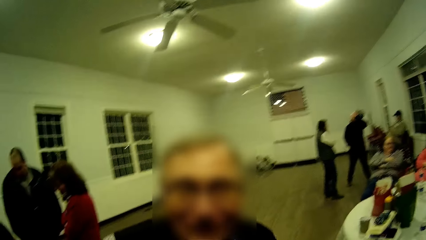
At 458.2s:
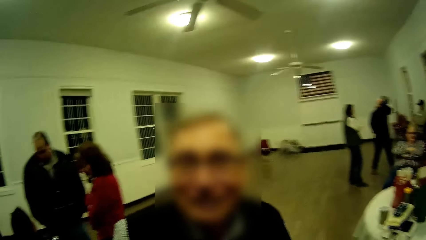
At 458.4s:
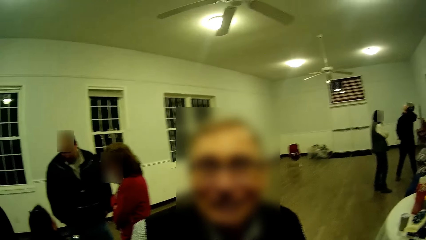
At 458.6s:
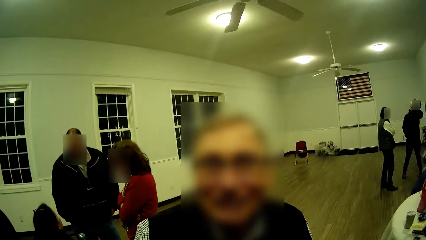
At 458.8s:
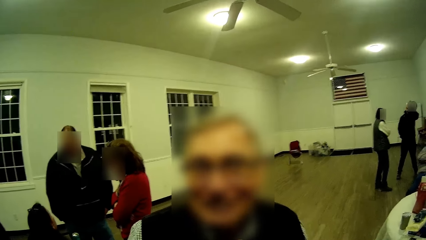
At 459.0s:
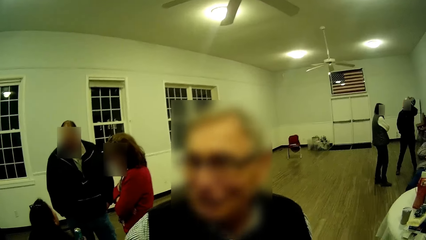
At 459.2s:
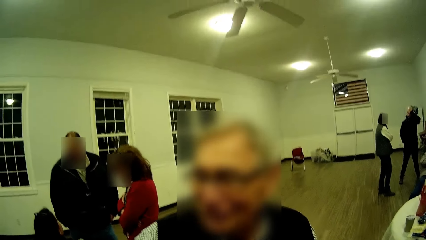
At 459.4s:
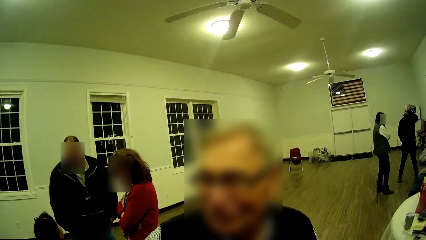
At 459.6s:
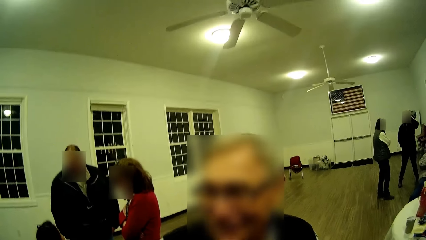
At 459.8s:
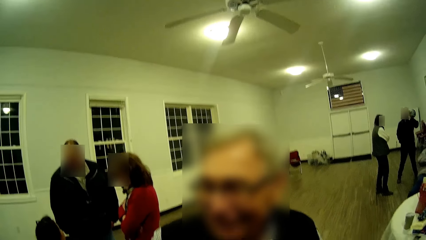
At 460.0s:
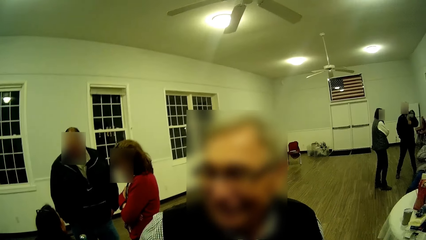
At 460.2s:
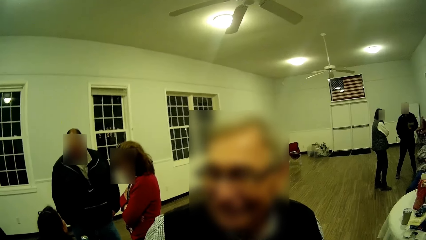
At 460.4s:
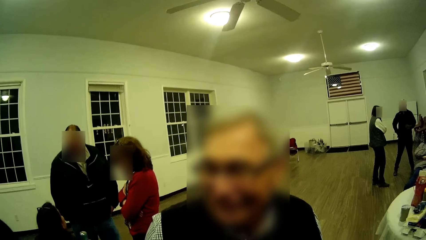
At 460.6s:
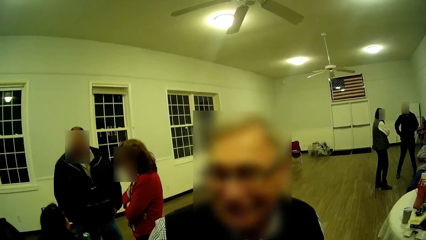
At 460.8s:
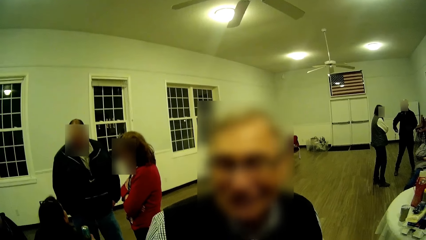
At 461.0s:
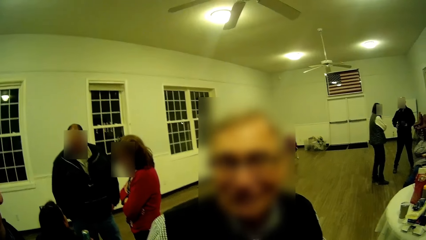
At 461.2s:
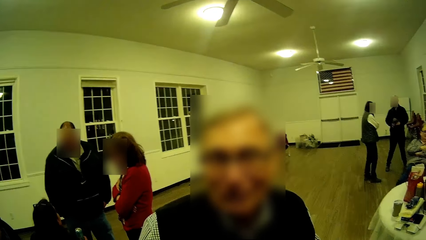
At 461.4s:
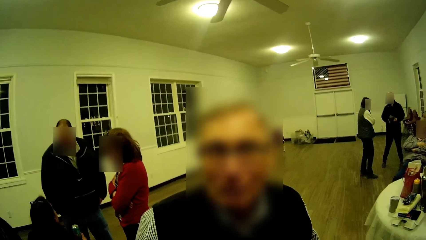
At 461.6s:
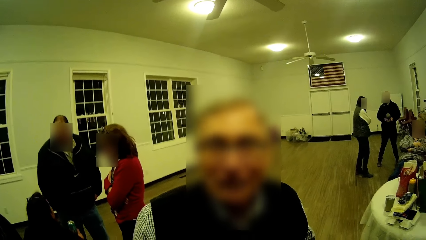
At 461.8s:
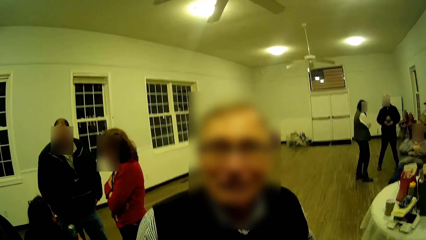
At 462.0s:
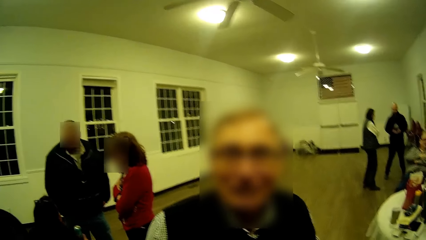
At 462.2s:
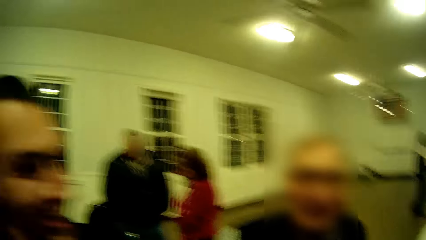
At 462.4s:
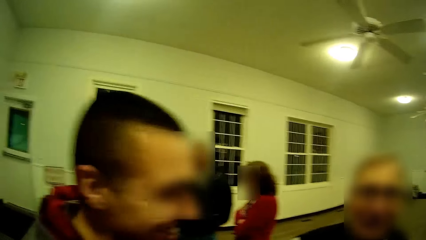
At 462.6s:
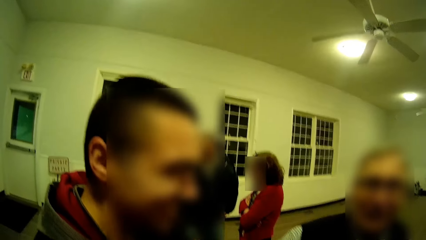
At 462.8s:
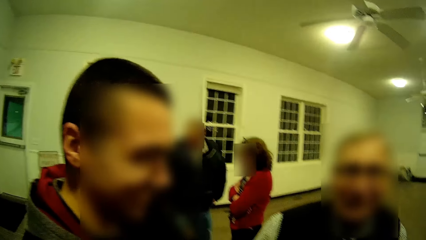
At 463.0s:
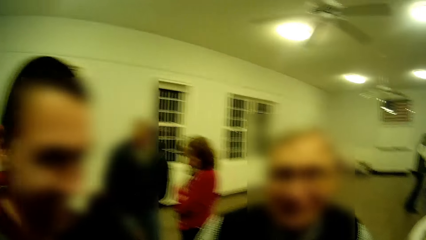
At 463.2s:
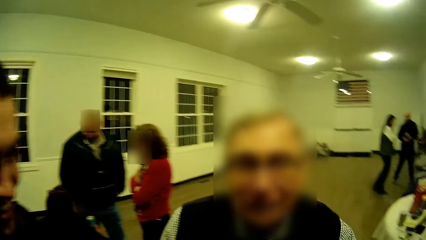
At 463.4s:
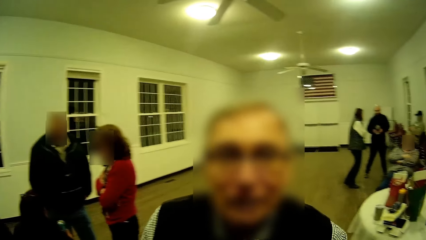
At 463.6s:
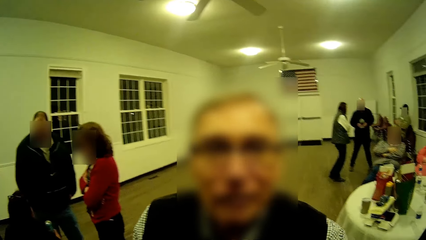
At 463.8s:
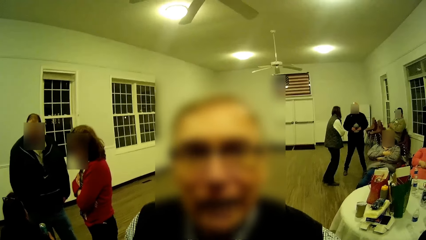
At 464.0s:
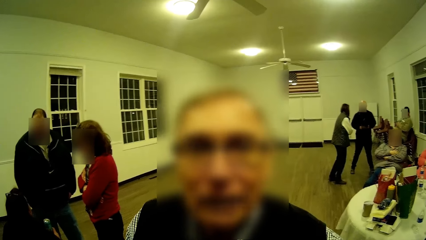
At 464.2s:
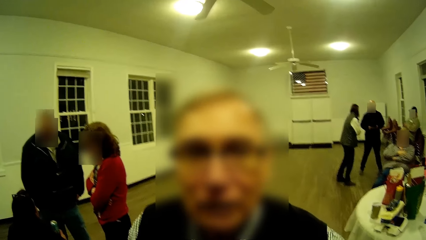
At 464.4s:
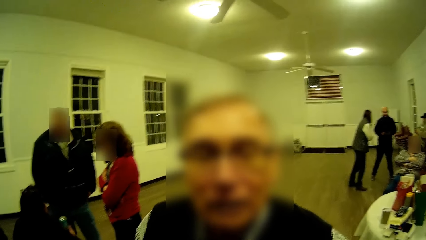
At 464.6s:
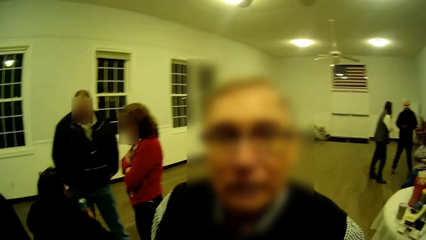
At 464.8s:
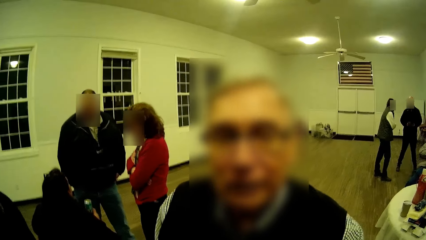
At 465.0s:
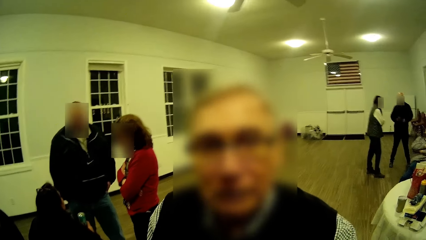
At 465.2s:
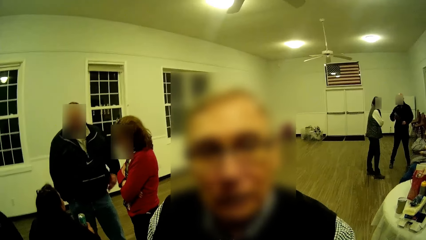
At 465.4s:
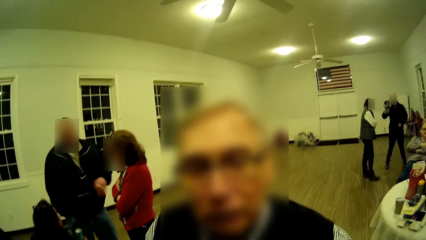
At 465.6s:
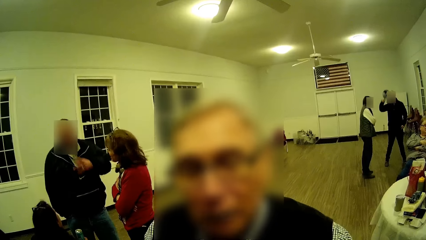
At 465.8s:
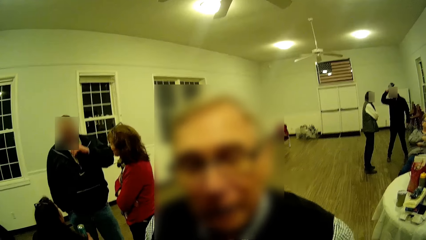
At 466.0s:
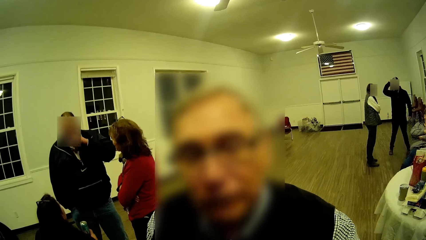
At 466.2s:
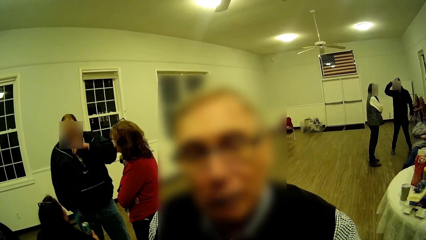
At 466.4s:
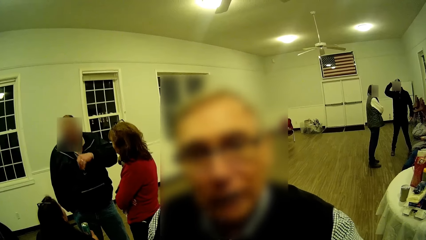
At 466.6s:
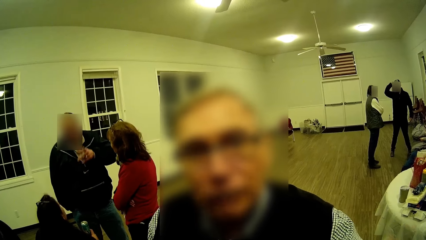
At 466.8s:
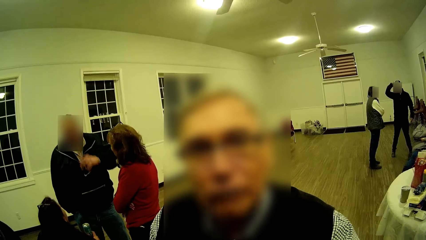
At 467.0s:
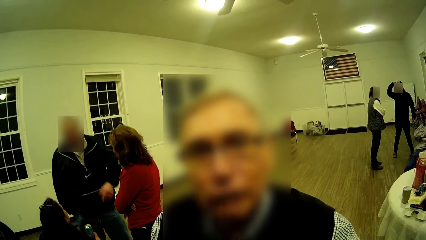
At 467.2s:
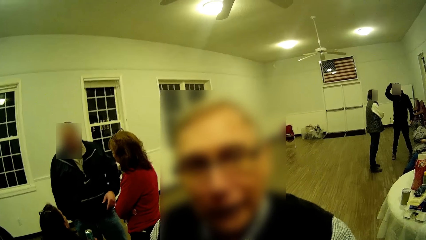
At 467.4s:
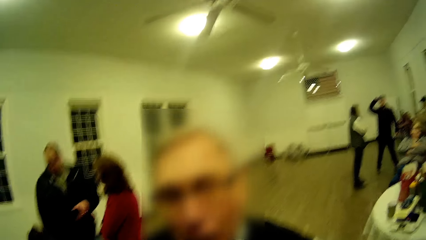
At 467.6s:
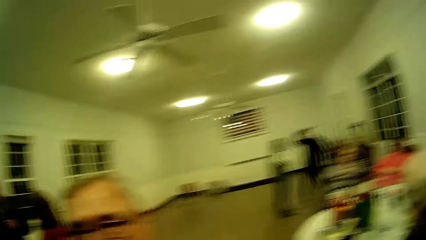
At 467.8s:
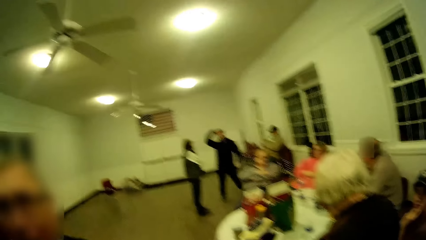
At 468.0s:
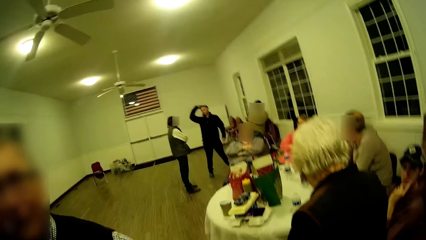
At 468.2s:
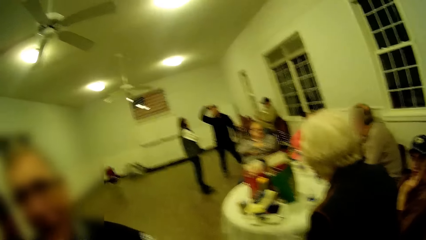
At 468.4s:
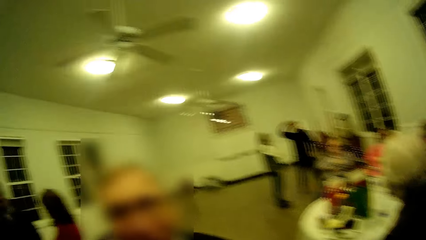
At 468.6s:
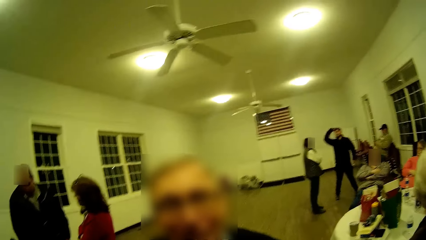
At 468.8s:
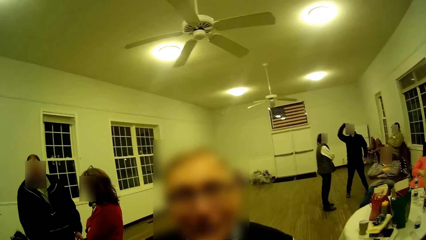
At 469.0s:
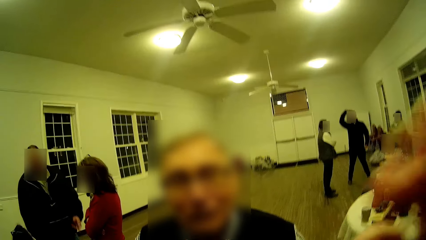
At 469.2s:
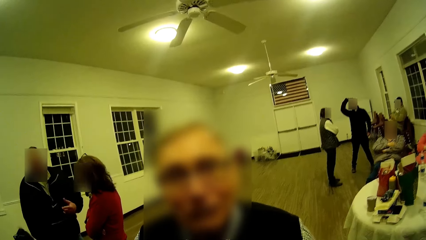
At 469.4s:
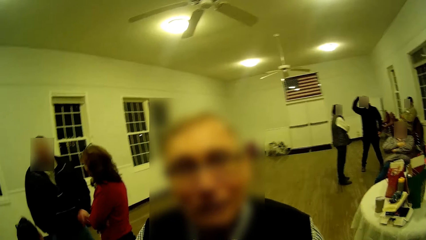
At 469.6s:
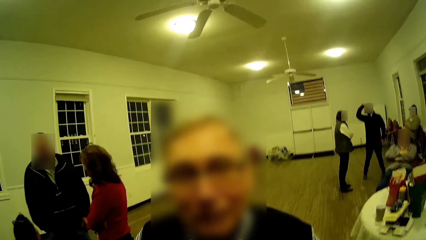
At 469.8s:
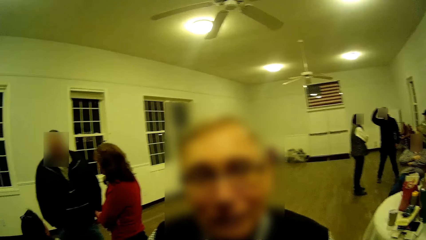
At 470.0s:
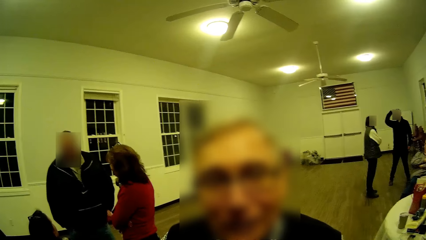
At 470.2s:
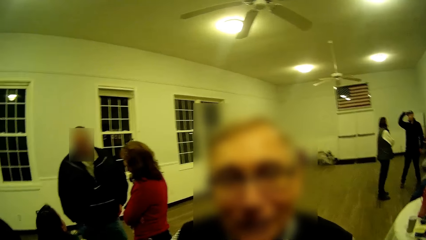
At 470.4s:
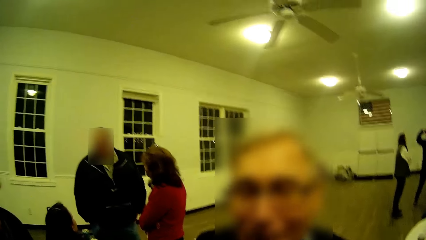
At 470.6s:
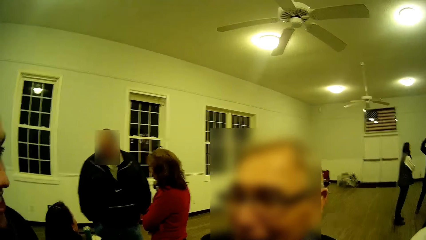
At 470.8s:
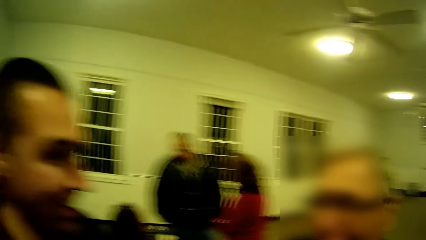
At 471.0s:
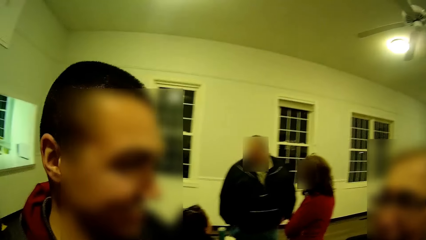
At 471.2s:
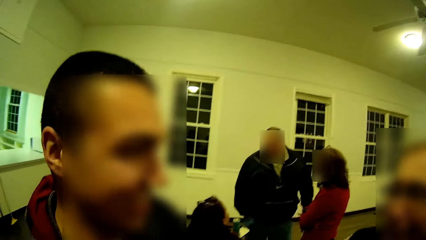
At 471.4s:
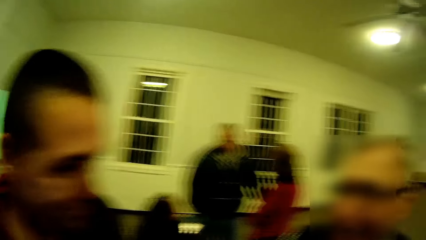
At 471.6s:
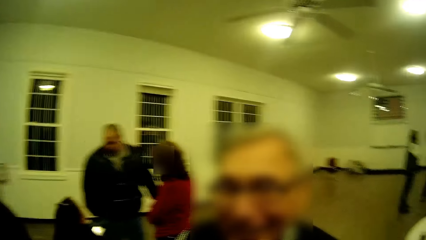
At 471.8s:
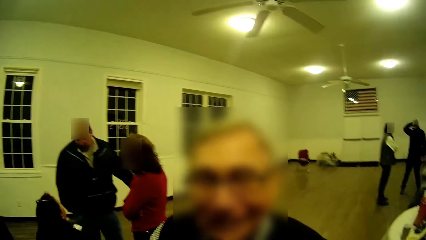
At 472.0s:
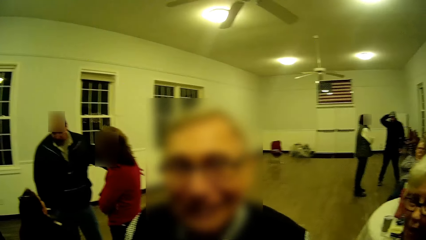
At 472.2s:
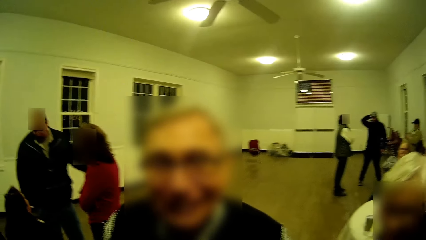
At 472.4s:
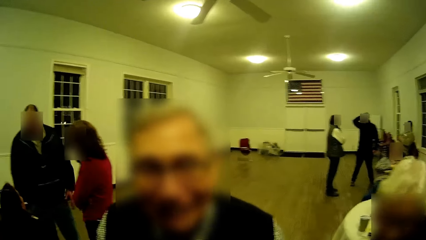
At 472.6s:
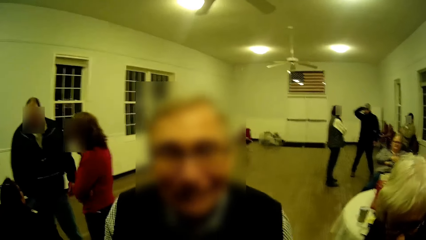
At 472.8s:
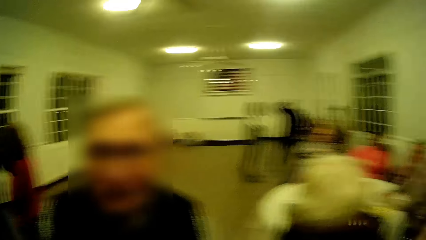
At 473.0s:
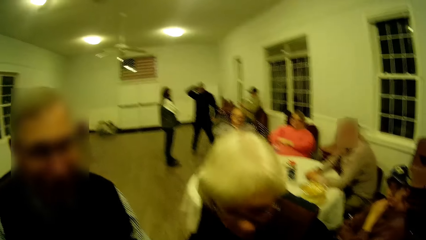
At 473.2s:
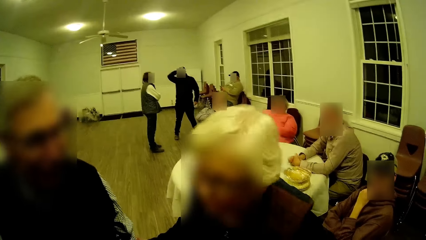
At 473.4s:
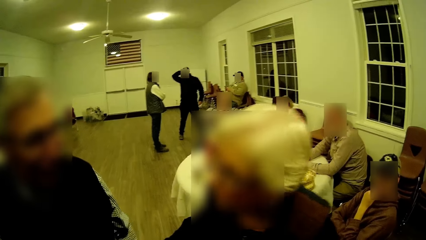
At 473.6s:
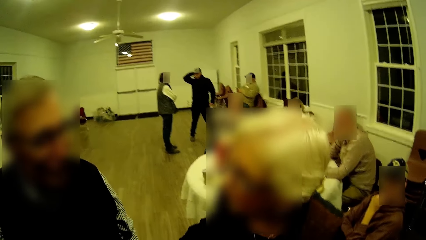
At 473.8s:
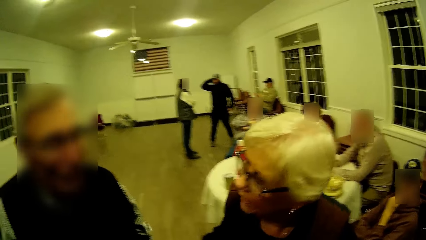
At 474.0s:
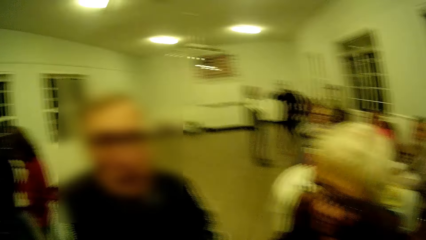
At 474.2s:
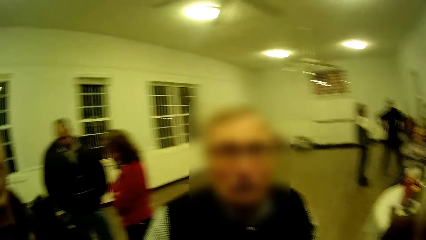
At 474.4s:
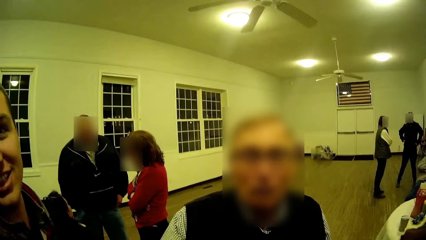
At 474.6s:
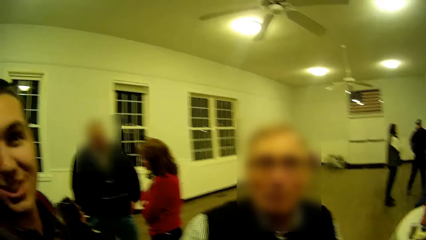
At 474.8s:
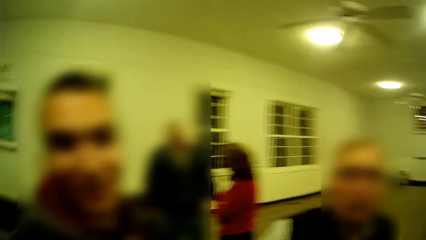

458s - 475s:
A man looks at the camera. Another man hangs a woman. The first man converses. The other man talks. A third man talks. A fourth man moves his hand. The camera wearer lifts up his hand. The fourth man returns his hand. The second man talks to the camera wearer. The third man shakes his head and talks.
